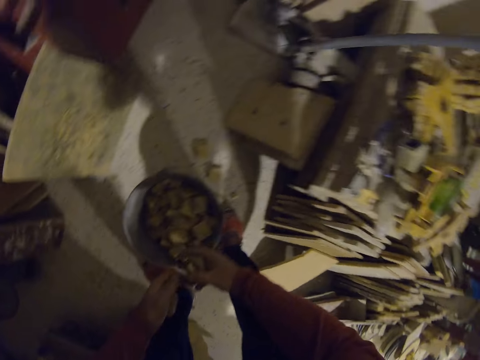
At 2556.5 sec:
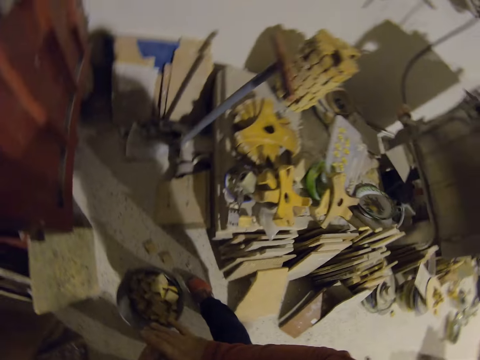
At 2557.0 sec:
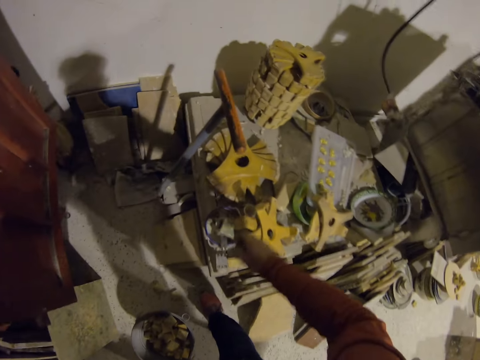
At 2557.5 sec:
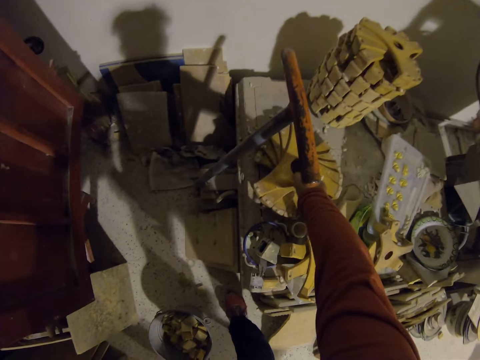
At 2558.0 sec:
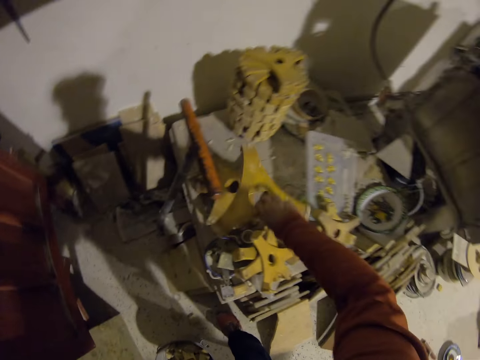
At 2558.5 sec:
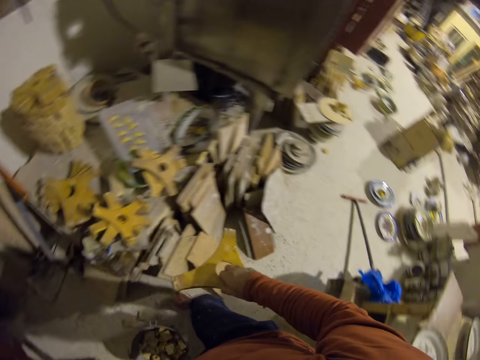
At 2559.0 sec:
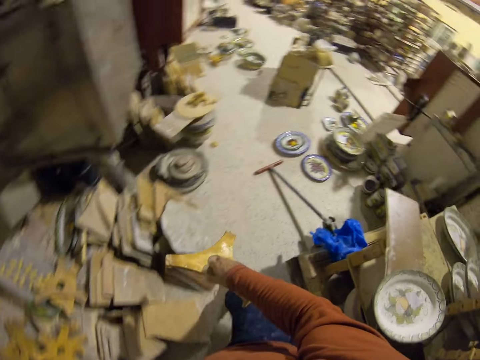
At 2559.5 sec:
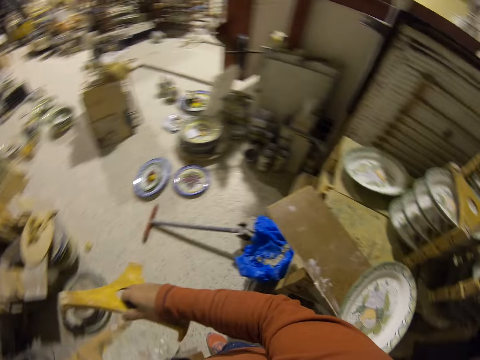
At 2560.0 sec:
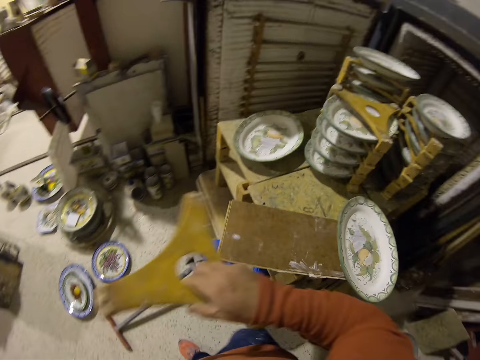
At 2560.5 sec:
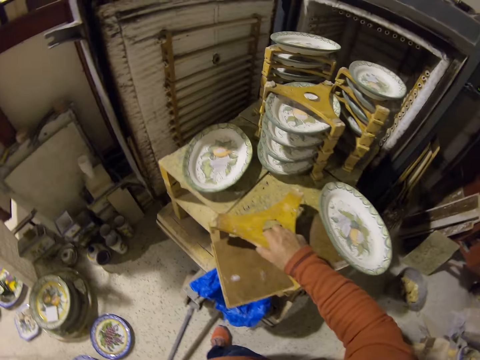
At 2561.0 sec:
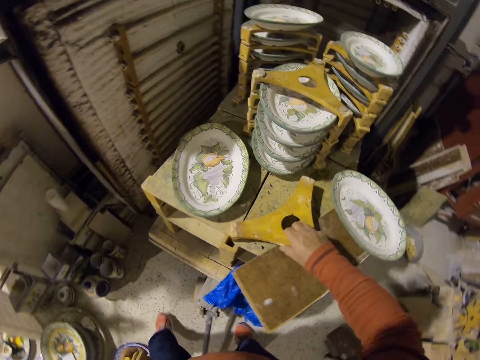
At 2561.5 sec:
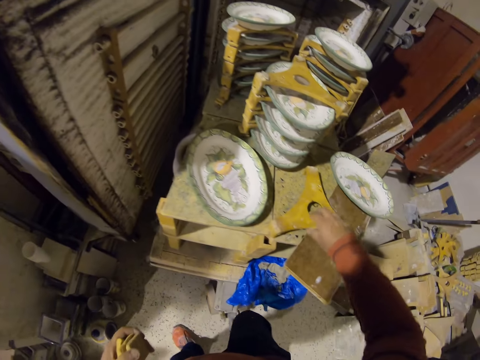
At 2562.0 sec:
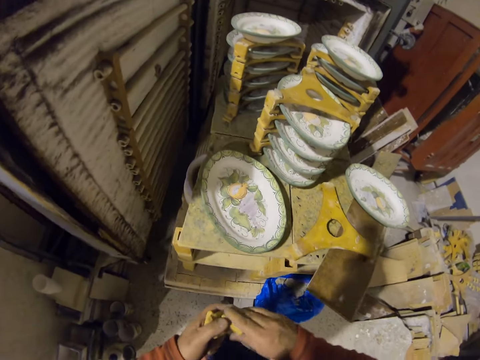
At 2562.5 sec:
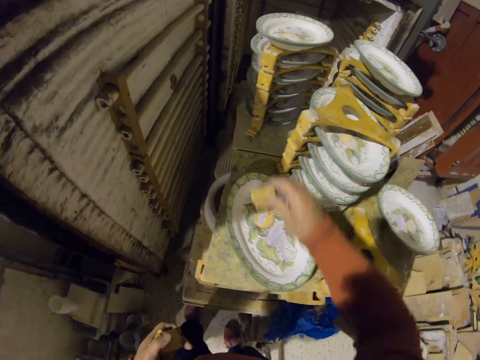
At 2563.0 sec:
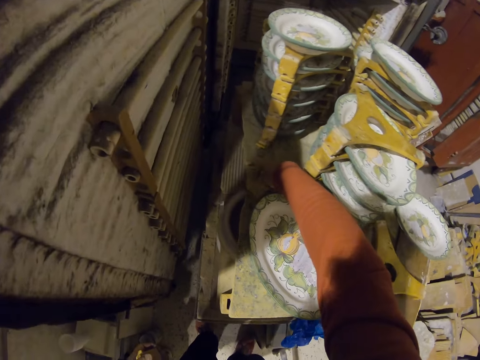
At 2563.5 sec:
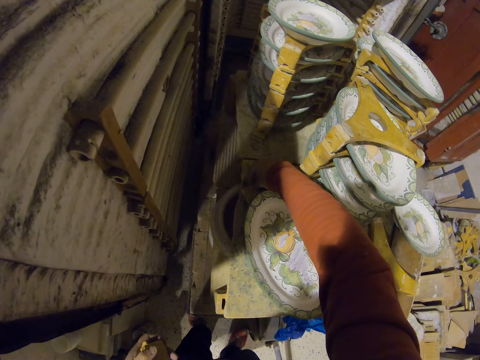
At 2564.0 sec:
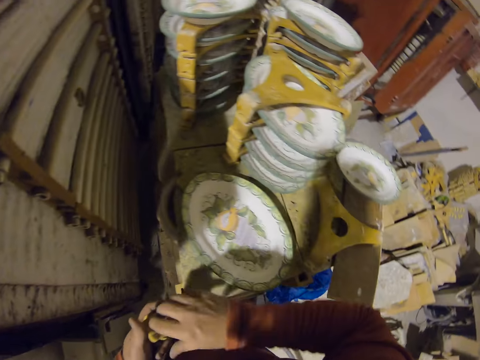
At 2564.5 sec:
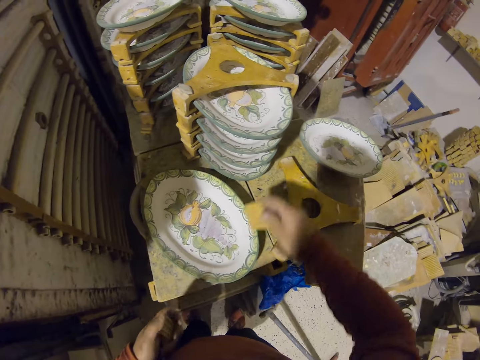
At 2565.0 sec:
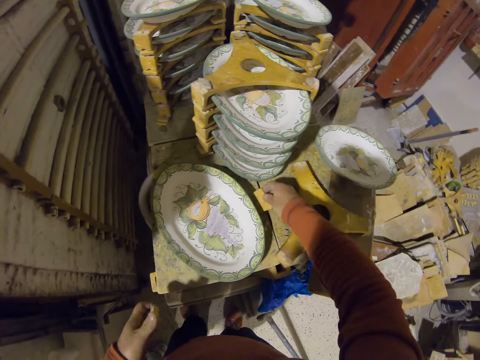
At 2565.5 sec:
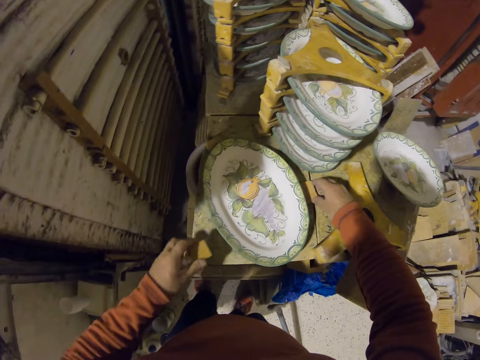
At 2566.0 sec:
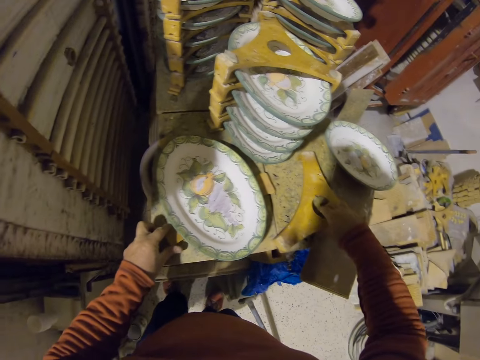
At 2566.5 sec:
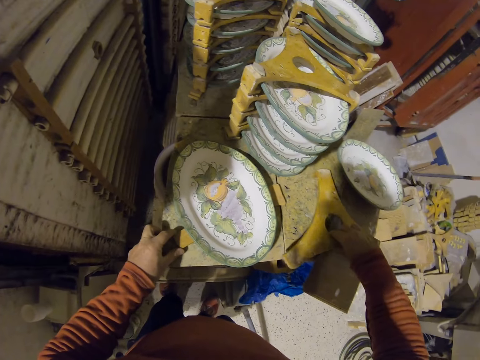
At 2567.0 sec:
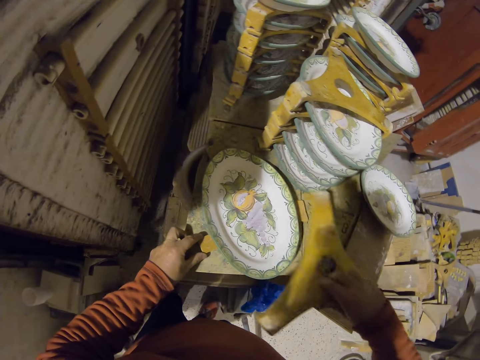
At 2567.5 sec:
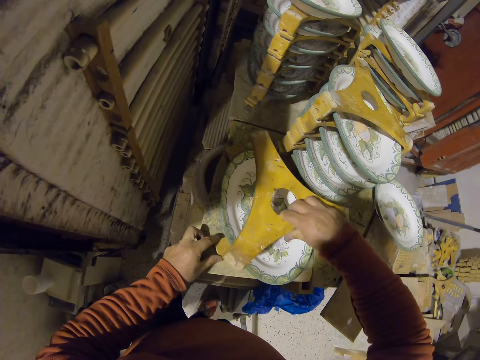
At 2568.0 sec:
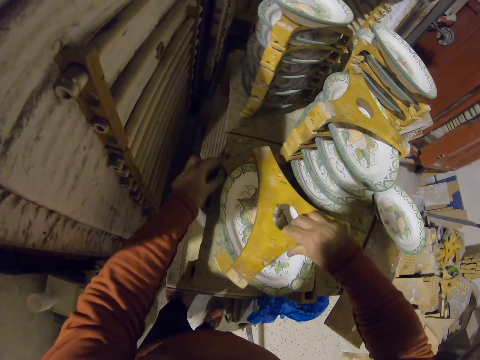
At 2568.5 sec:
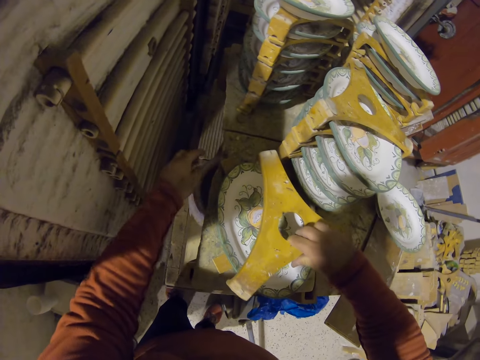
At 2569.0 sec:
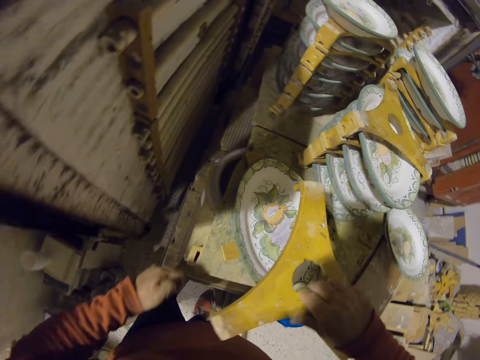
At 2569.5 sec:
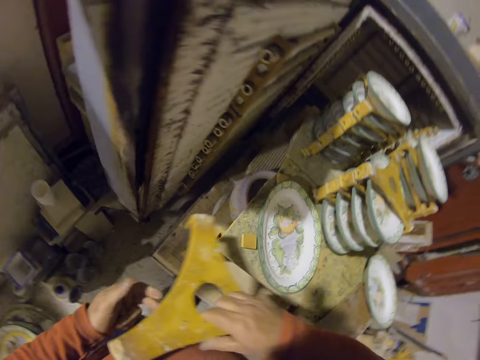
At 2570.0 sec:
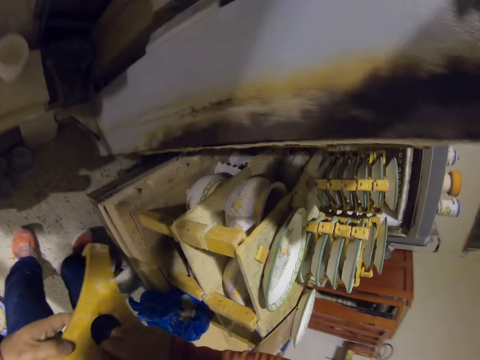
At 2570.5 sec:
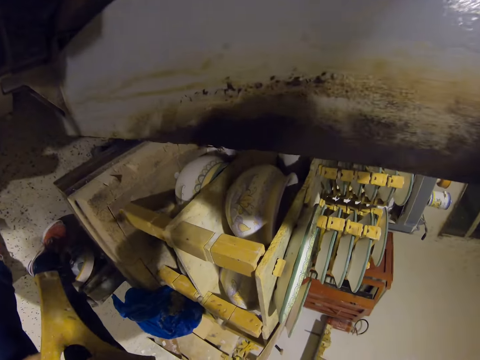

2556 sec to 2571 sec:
The camera wearer picks up a wood stamp. They walk in a room. They place the stamp on a table. They place wood pieces on the sides of a plate. They place the stamp on the plate.

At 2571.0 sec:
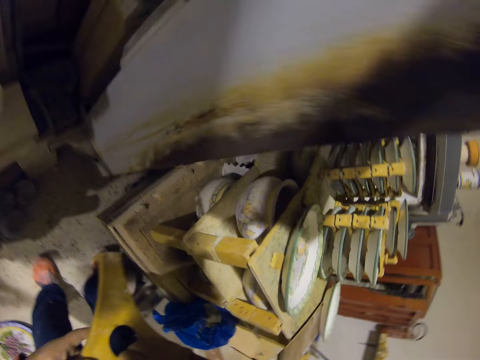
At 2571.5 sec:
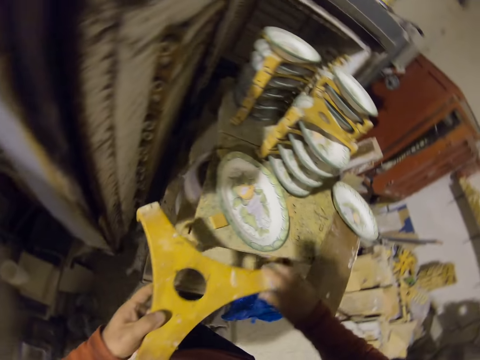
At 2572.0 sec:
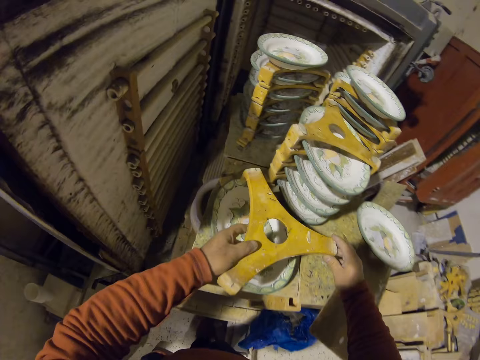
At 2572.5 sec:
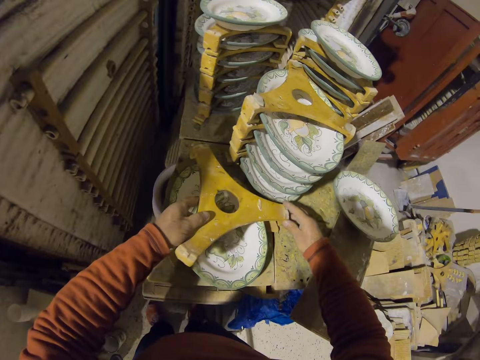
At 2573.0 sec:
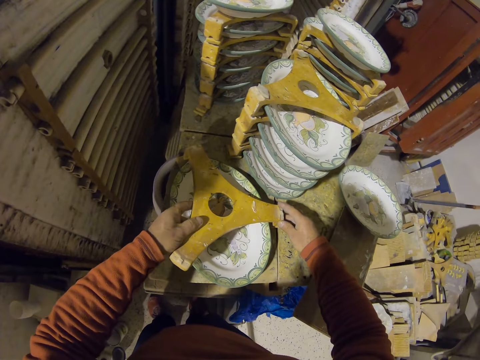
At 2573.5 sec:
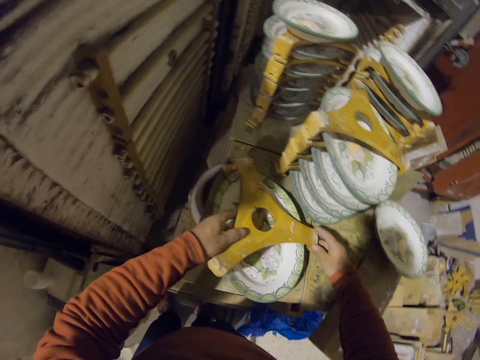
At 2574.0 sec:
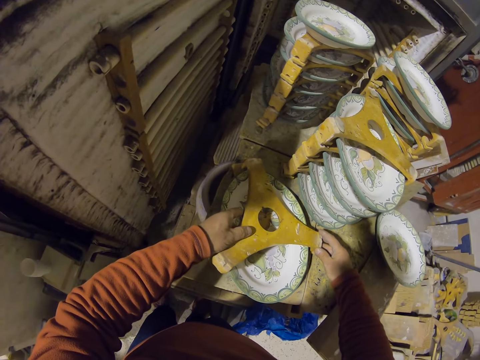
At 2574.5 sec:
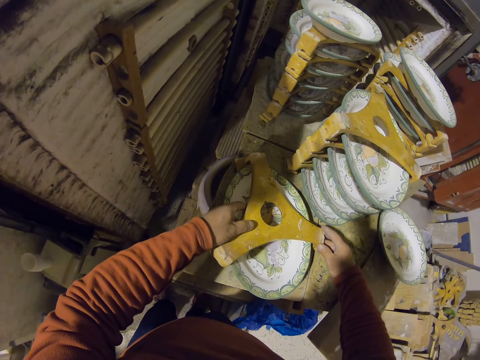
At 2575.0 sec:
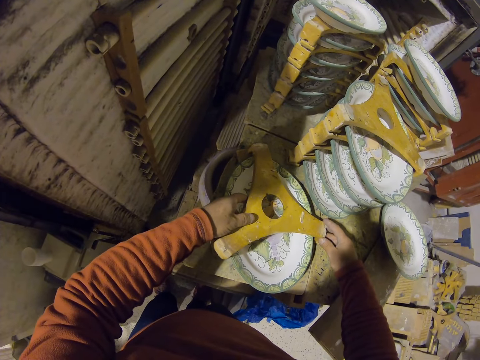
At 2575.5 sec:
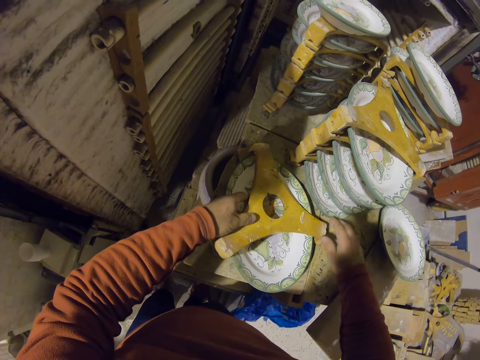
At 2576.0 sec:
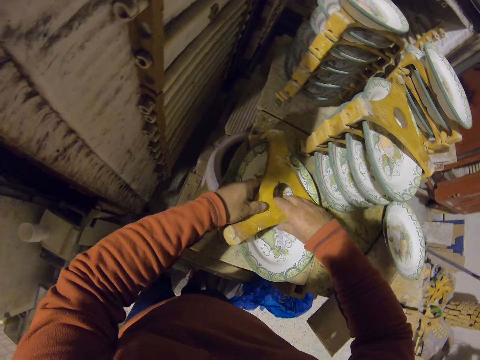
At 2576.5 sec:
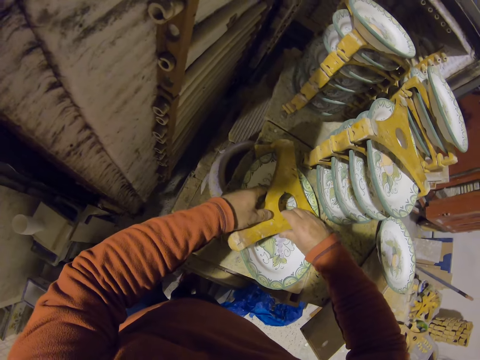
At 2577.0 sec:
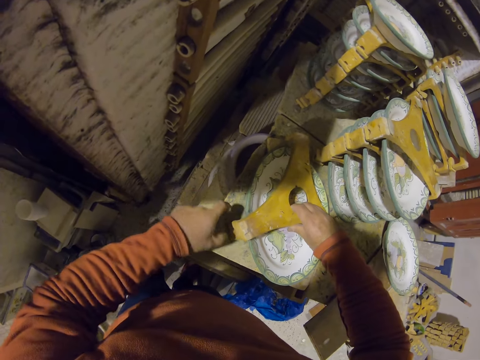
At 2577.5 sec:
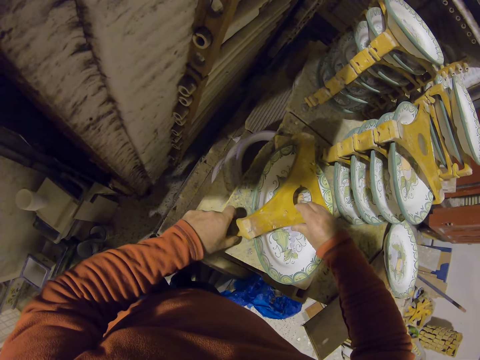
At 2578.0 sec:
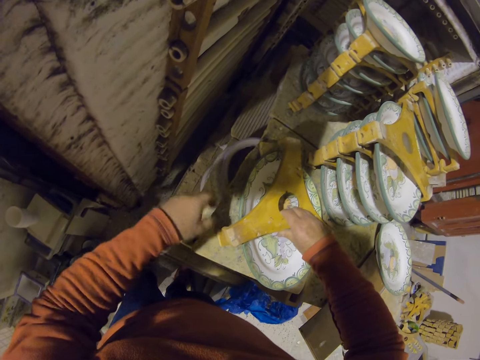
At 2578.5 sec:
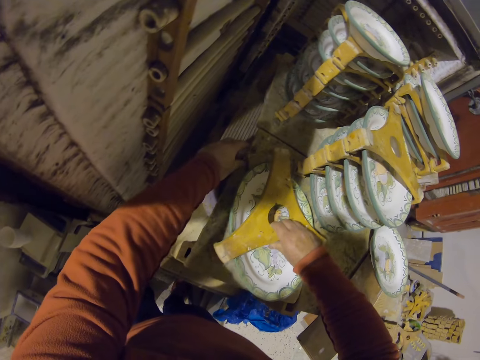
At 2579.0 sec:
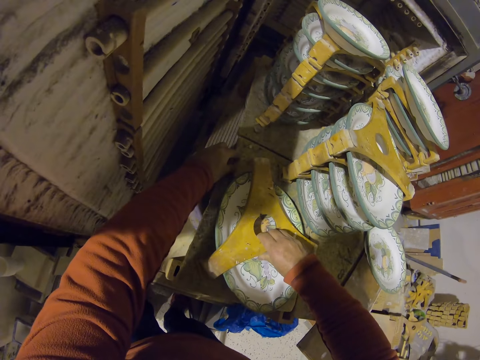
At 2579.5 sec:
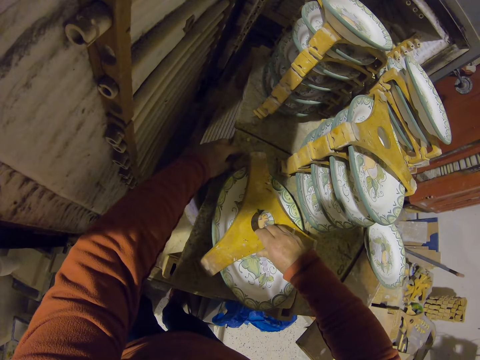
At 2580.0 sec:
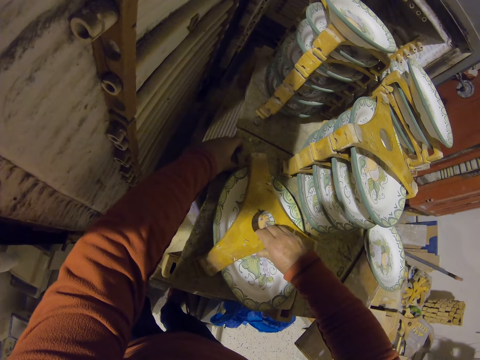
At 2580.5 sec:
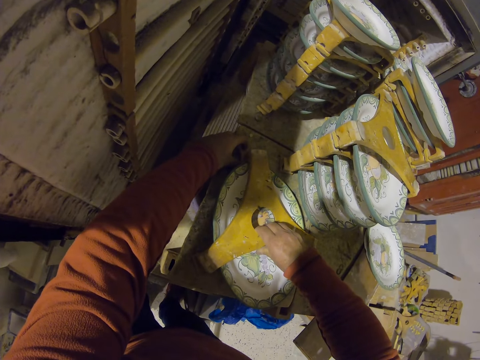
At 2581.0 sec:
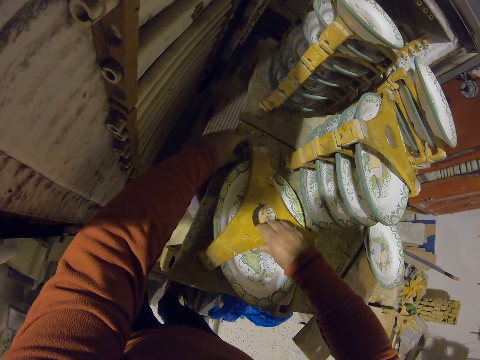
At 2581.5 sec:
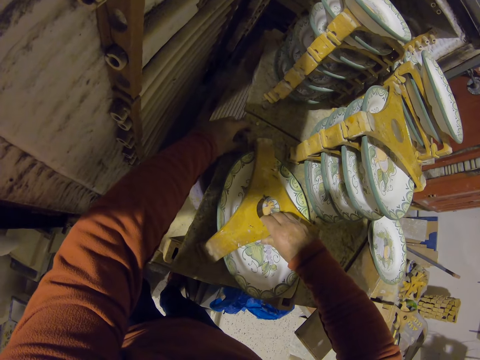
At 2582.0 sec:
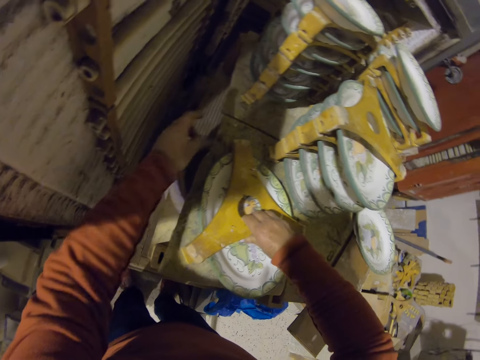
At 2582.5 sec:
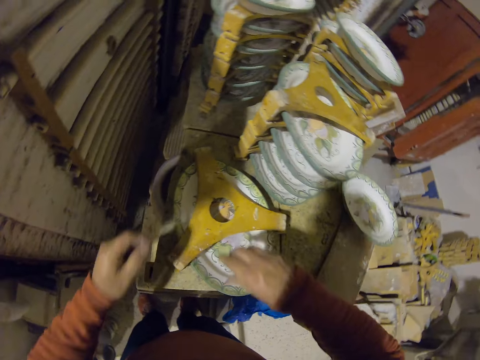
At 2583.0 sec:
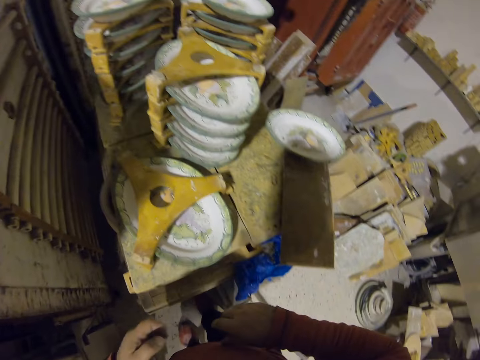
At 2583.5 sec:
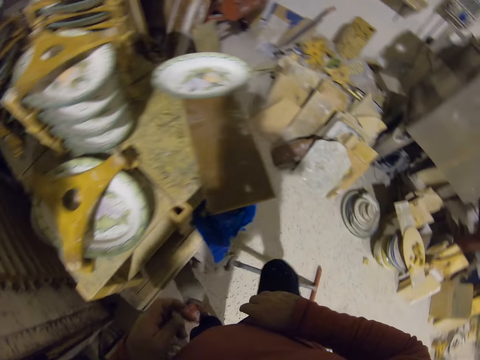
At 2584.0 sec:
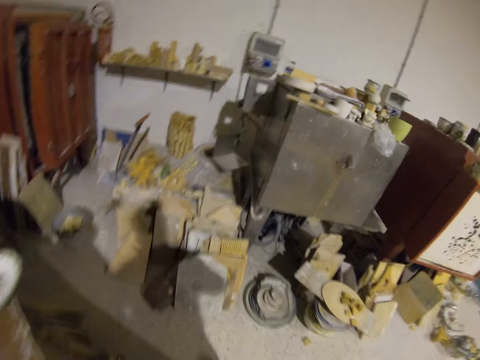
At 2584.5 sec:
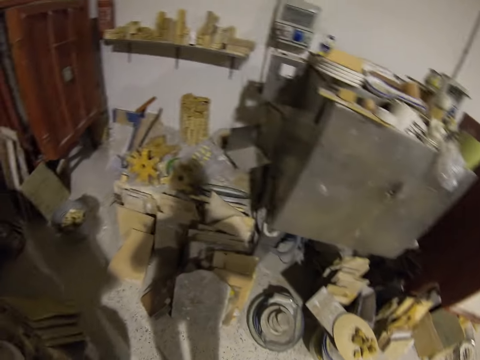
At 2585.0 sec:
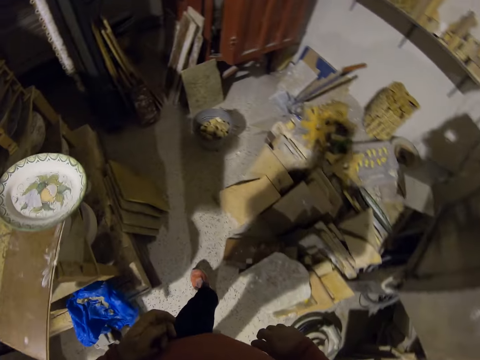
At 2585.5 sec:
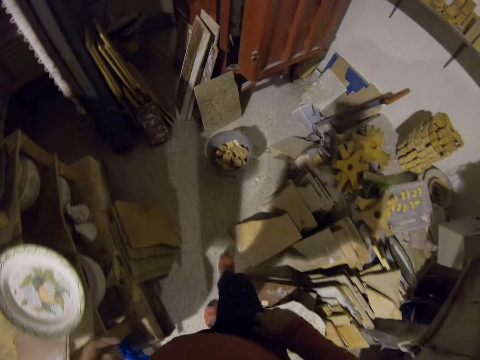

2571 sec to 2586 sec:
The camera wearer puts something on the tray. They walk in the room.
